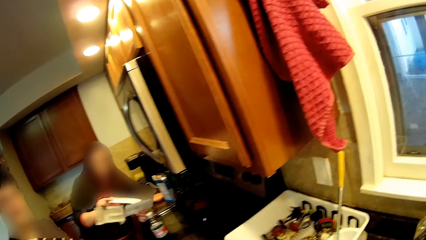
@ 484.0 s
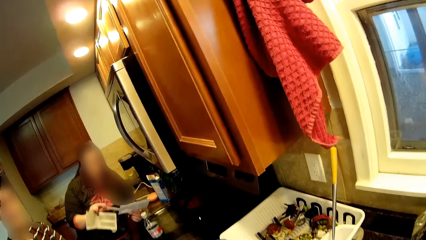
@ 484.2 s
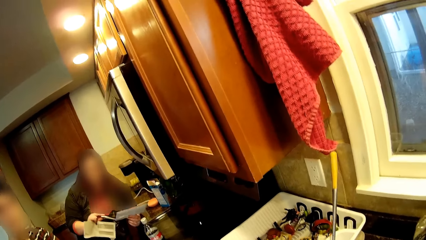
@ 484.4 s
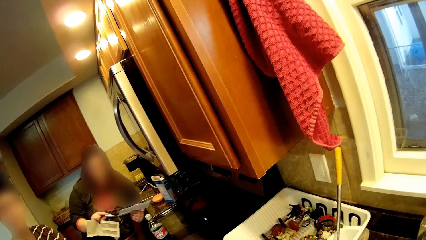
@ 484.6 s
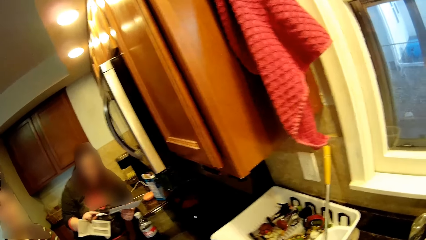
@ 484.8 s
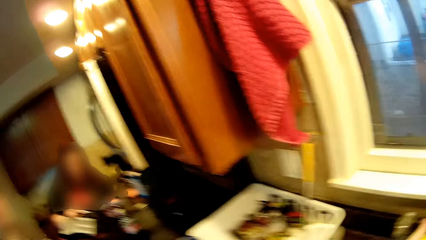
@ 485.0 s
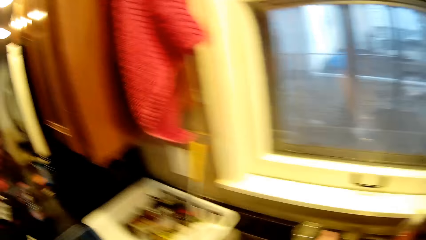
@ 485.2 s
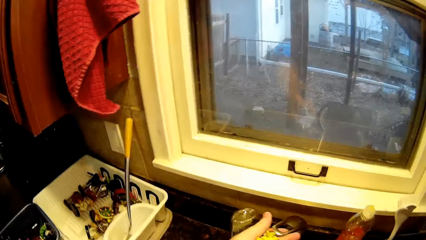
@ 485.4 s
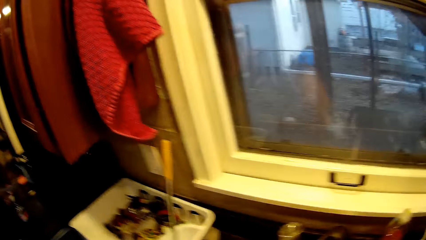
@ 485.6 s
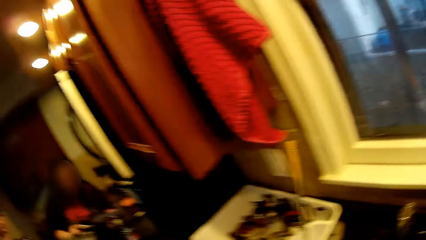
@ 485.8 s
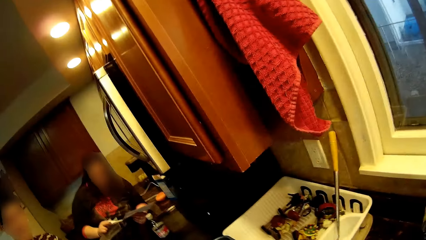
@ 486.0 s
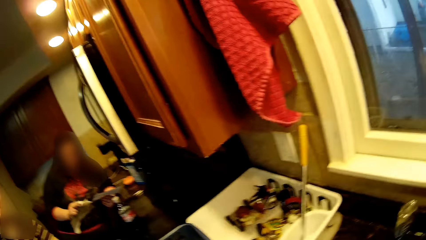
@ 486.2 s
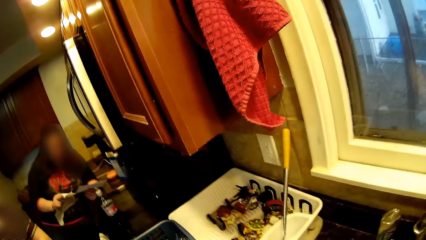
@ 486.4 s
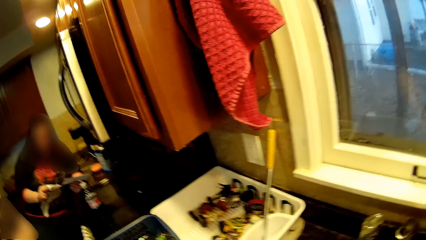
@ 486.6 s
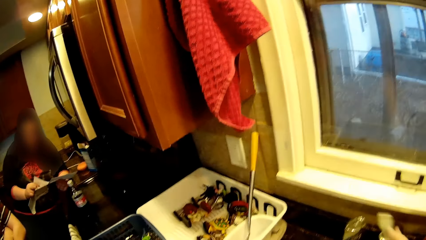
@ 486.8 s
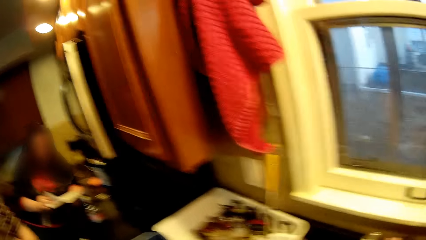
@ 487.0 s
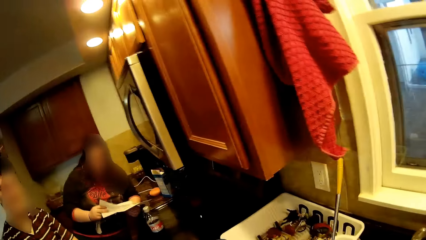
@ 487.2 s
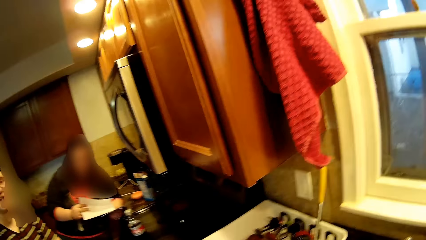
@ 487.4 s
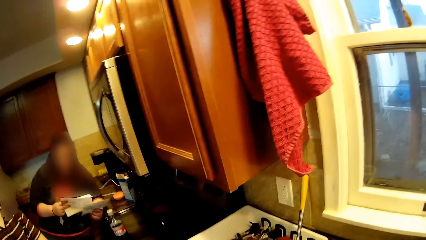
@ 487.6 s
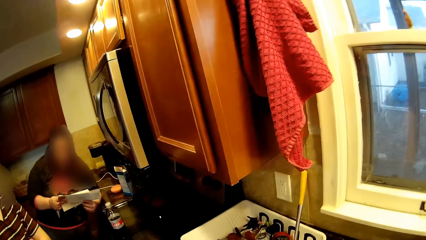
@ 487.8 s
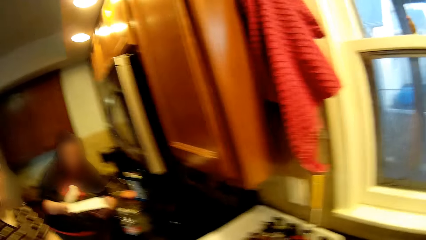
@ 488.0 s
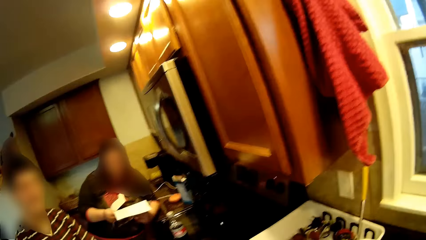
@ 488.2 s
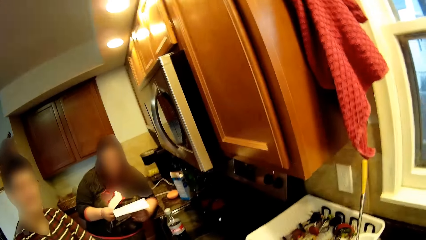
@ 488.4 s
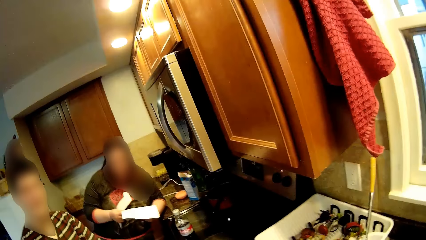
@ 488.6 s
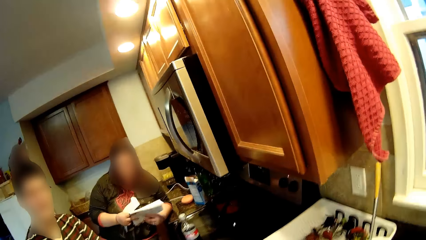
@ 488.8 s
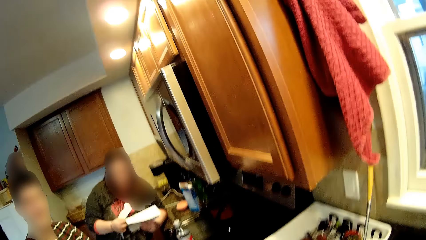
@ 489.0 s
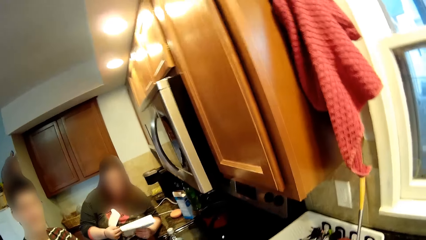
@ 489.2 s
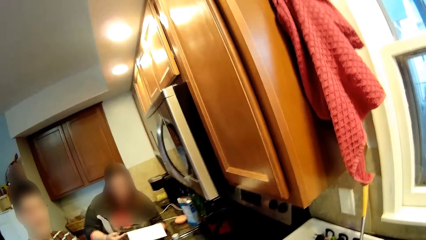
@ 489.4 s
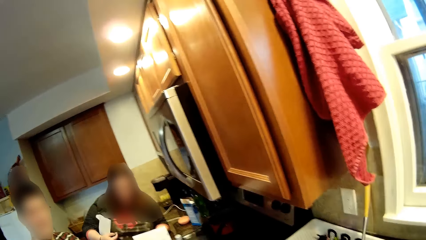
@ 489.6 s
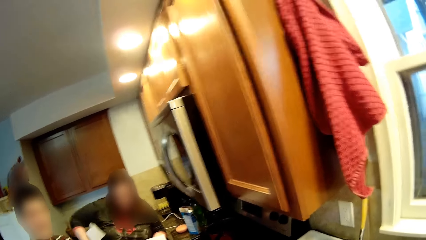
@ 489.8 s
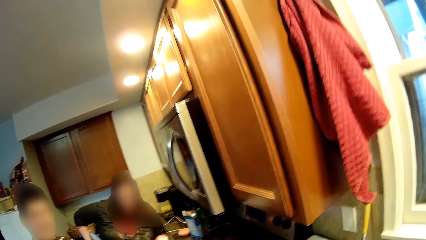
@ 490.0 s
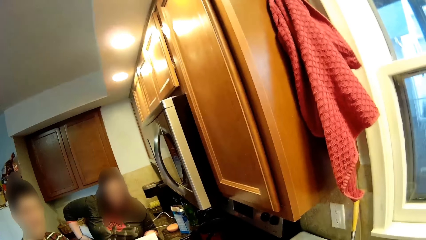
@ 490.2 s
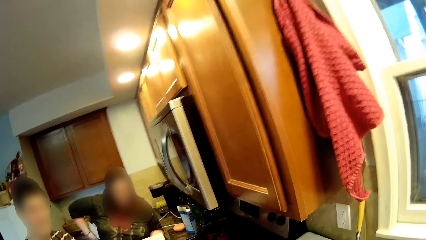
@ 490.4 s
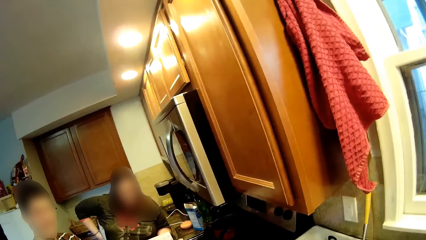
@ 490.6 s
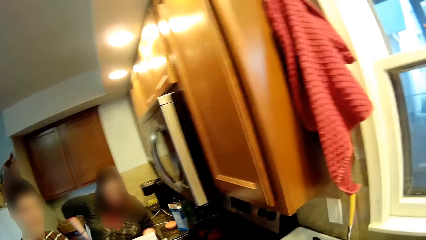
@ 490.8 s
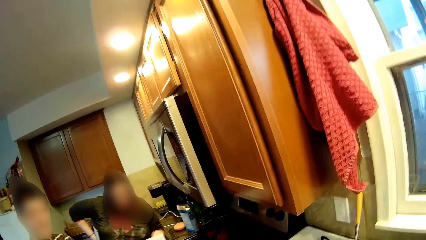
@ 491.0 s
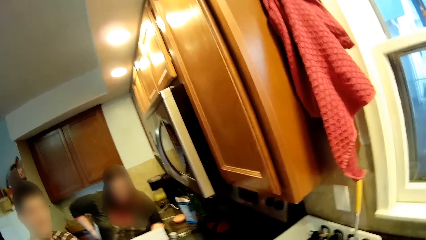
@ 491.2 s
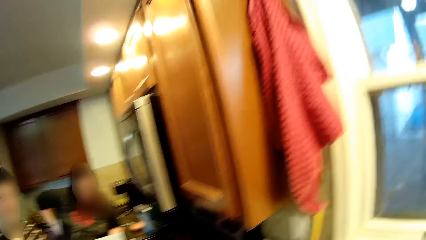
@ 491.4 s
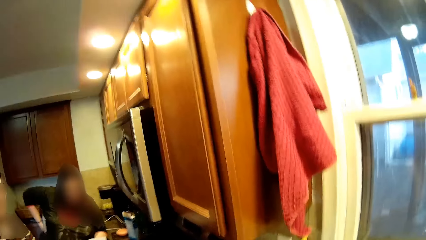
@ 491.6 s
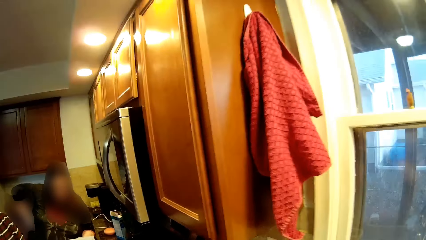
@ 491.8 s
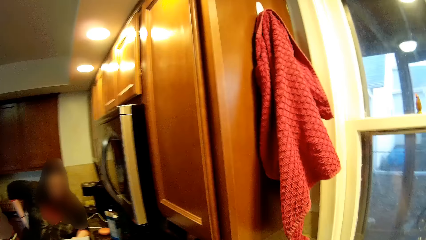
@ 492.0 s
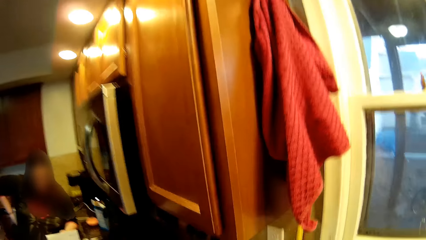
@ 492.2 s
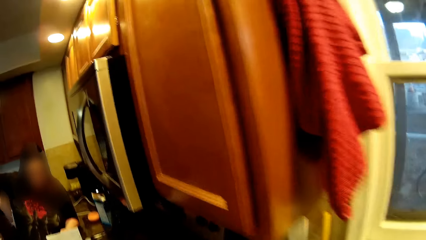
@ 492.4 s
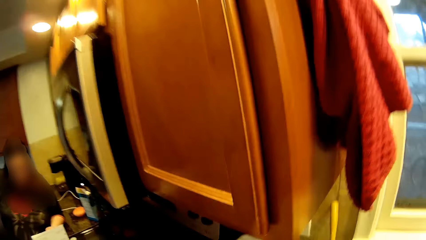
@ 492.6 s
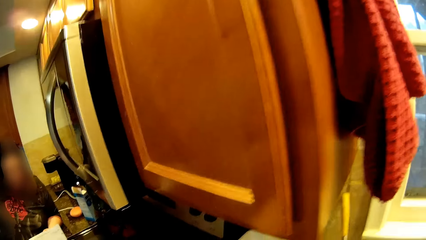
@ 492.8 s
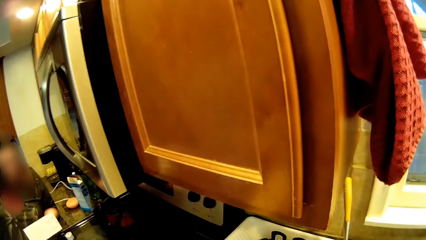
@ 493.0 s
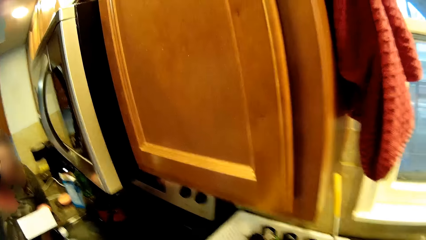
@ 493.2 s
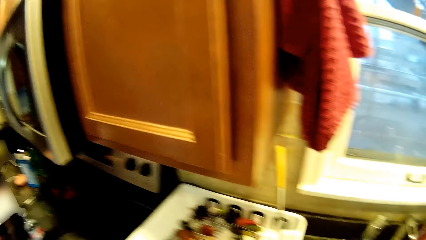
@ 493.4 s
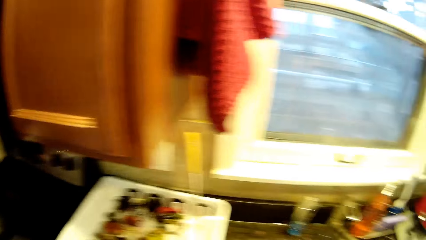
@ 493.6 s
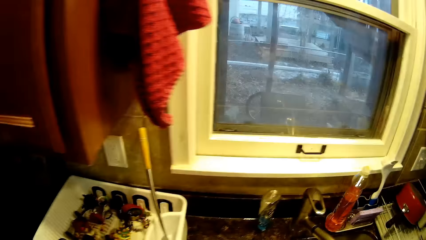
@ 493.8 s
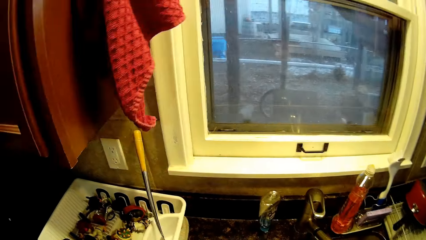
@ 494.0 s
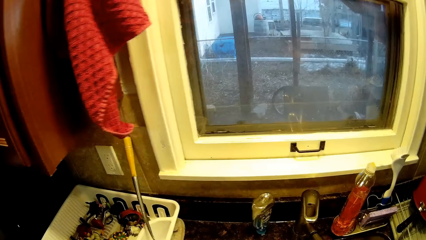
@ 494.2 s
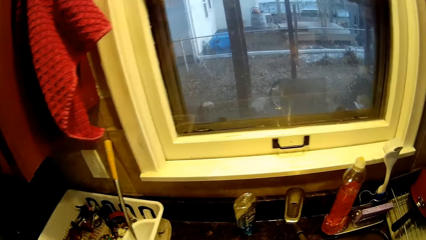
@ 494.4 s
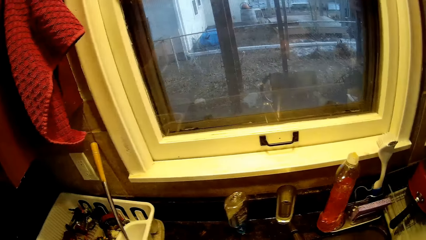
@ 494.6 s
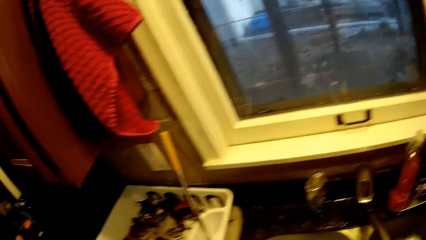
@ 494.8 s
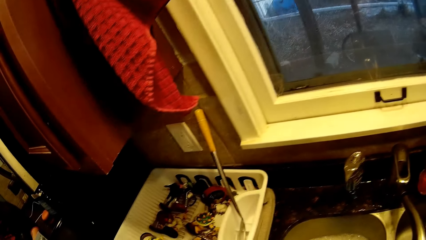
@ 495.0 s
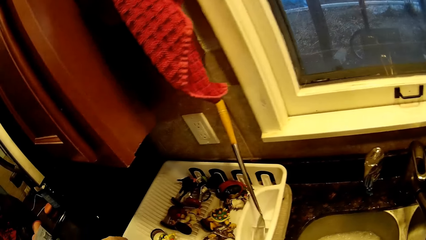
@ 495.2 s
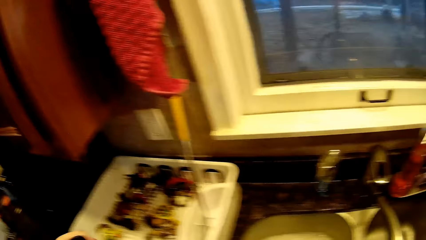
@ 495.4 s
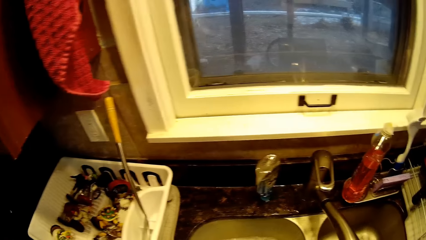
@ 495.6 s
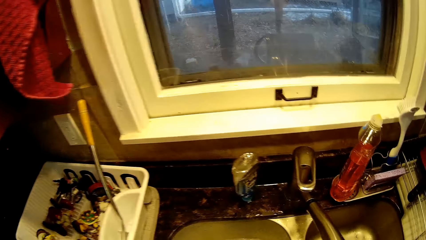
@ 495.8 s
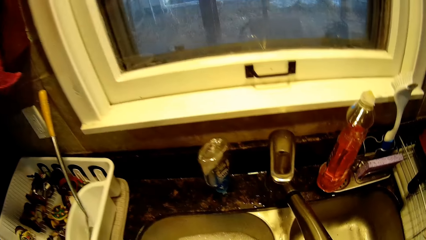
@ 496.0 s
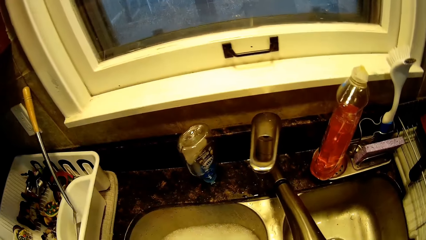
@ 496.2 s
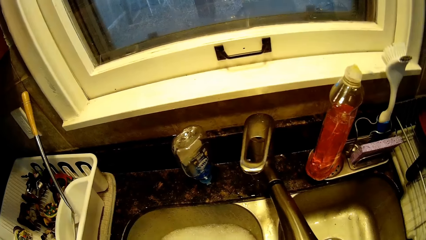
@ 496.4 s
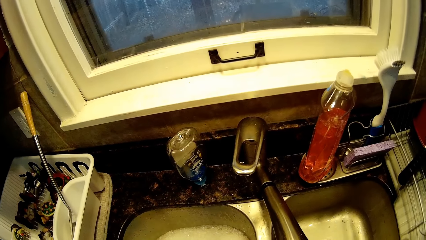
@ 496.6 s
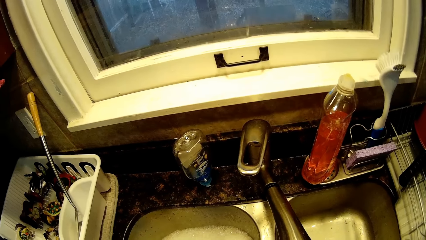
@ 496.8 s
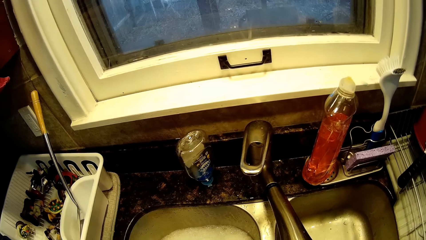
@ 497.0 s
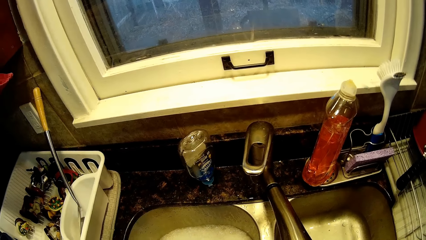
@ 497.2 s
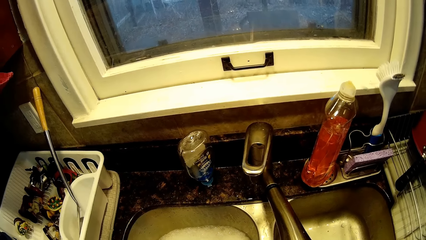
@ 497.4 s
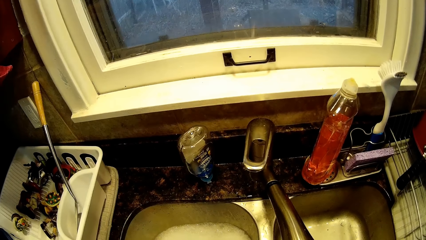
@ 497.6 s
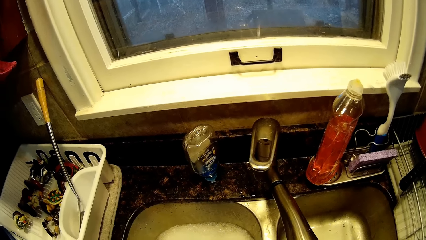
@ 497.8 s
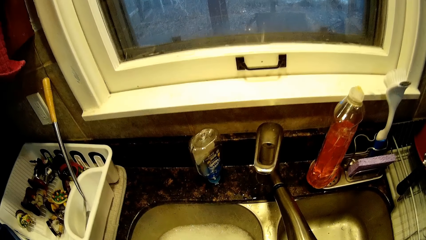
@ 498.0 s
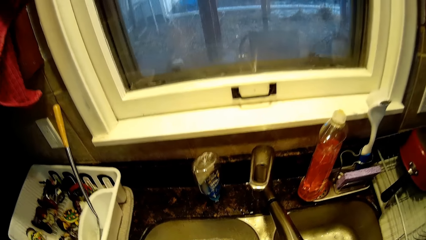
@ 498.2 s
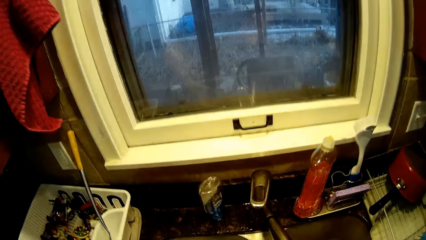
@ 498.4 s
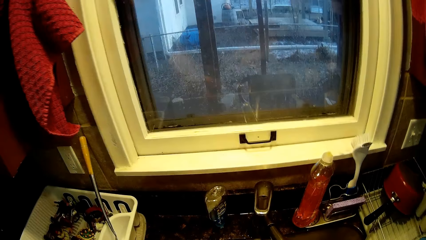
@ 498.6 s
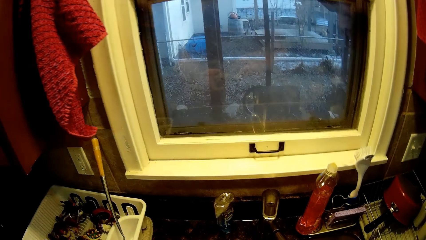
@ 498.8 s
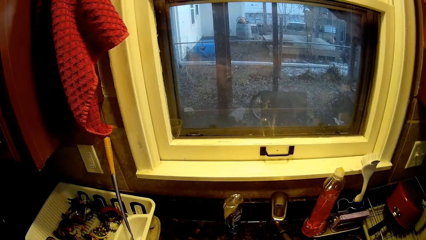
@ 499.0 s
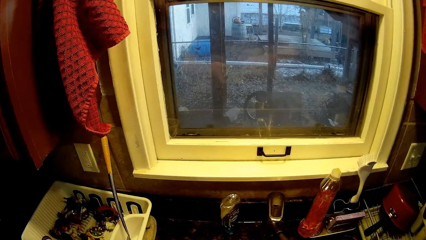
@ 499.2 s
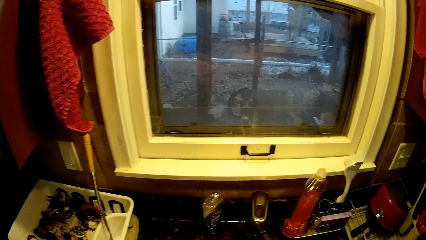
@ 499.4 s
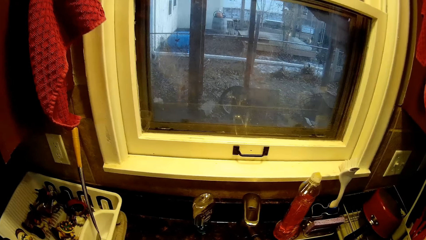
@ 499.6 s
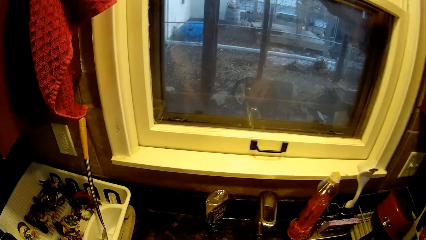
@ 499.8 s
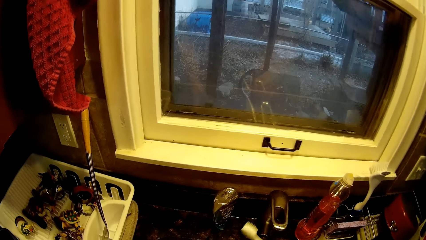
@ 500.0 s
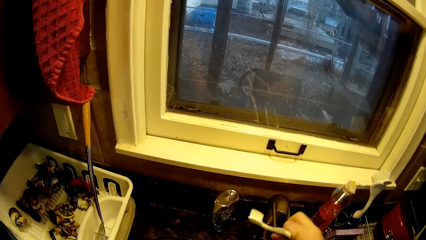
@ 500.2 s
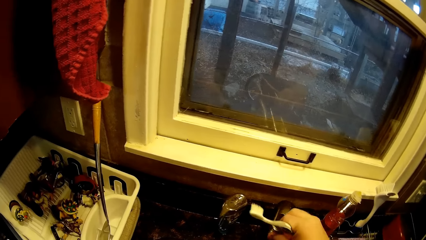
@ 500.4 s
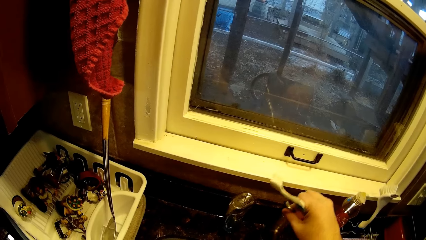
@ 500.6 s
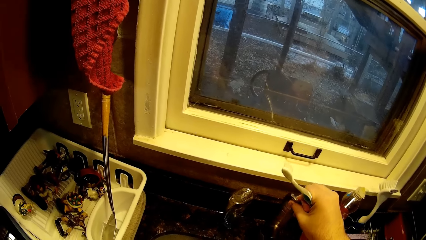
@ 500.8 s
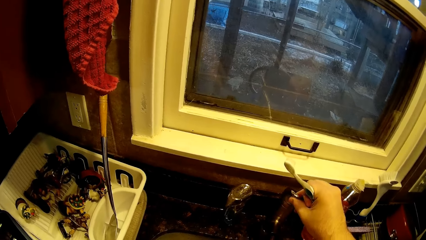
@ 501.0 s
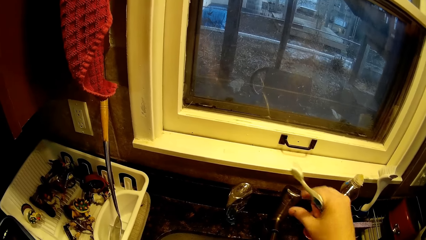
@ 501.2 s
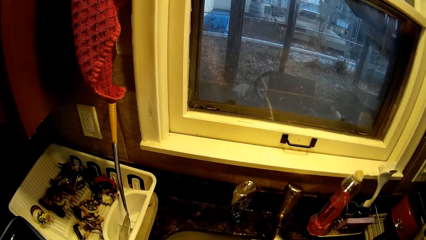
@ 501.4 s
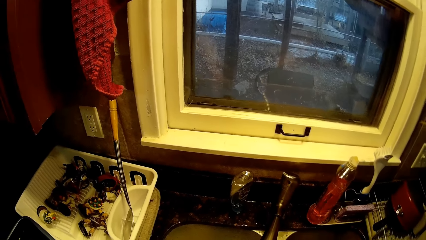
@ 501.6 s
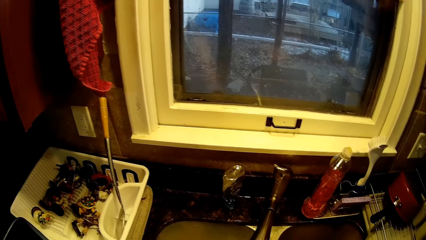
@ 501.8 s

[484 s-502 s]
The camera wearer turns around. A woman holds papers. The camera wearer turns around. The woman holds the papers. The camera wearer opens a tap of water. The woman reads a paper. The camera wearer turns around. They move around. They pick up a toy in a dish rack. They scrub the toy with a toothbrush. They open the tap of water. They hold the toothbrush. They hold the tap.
